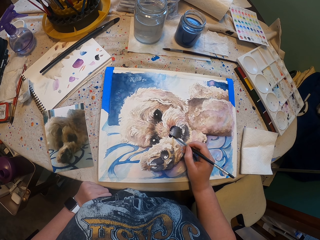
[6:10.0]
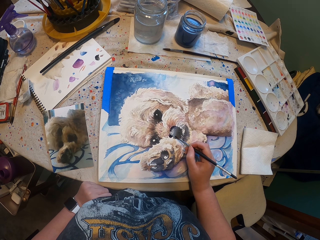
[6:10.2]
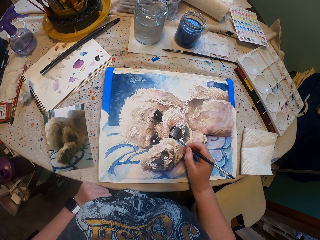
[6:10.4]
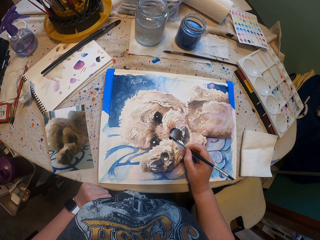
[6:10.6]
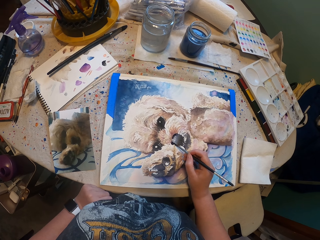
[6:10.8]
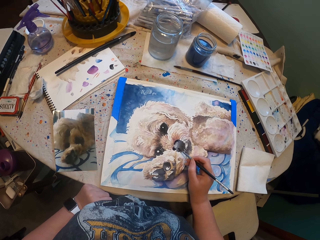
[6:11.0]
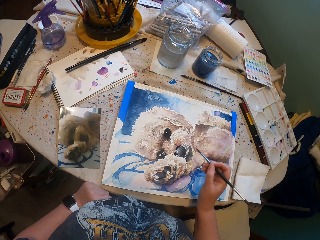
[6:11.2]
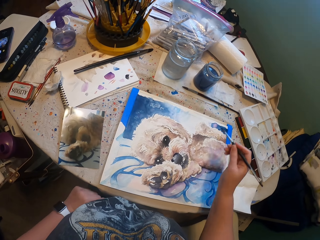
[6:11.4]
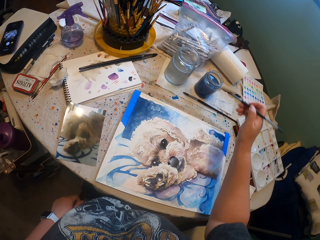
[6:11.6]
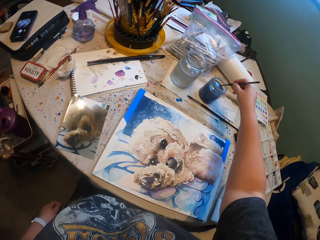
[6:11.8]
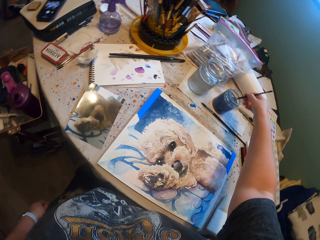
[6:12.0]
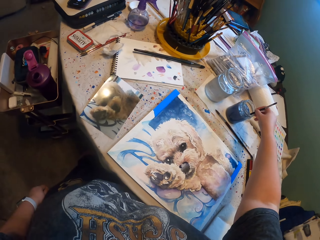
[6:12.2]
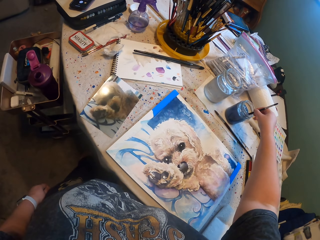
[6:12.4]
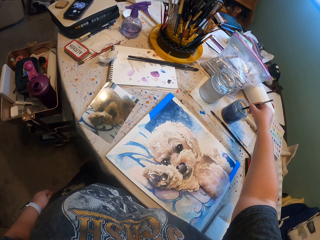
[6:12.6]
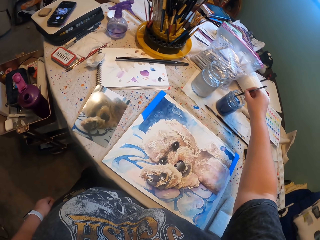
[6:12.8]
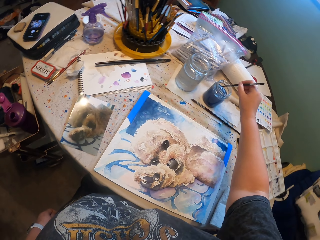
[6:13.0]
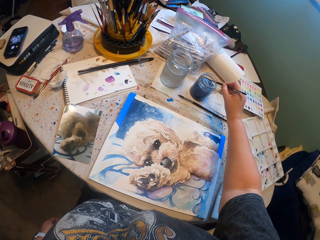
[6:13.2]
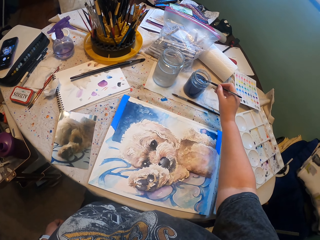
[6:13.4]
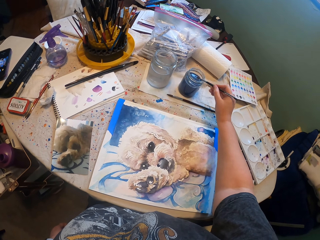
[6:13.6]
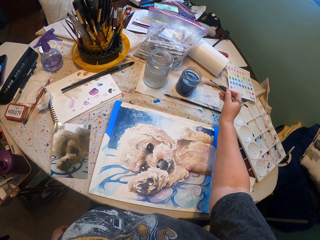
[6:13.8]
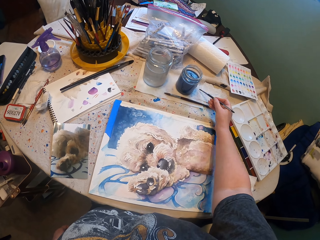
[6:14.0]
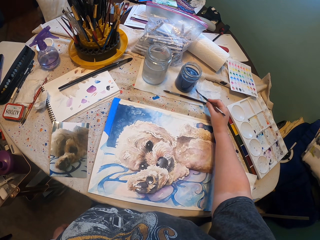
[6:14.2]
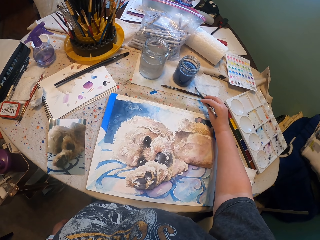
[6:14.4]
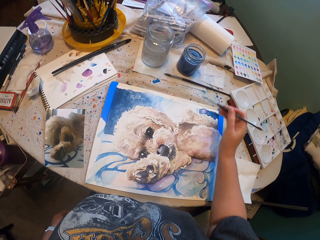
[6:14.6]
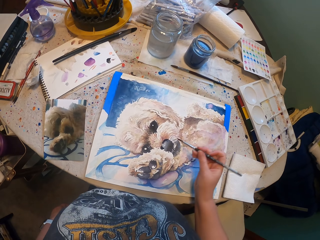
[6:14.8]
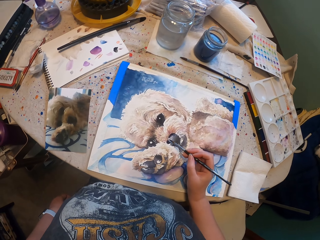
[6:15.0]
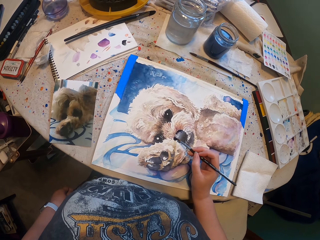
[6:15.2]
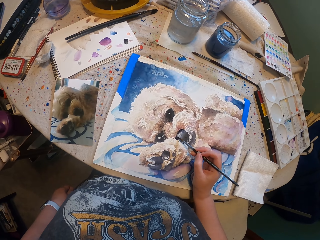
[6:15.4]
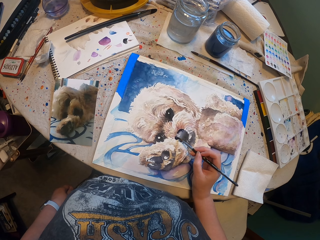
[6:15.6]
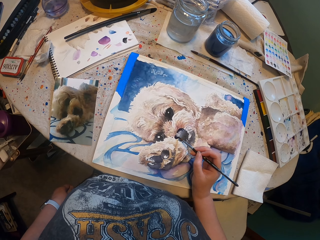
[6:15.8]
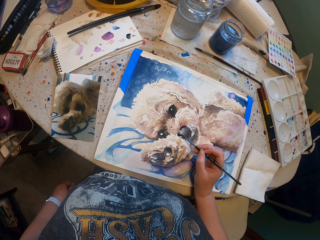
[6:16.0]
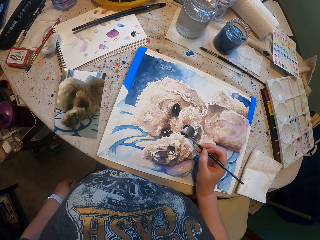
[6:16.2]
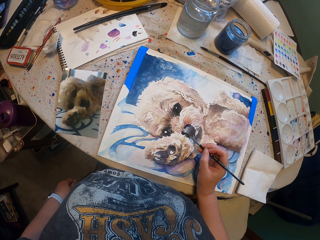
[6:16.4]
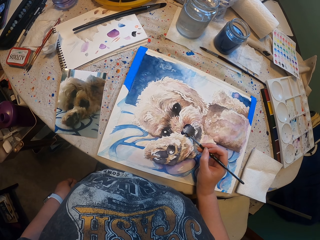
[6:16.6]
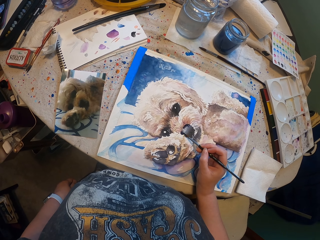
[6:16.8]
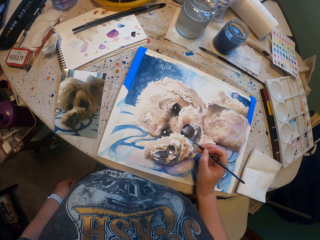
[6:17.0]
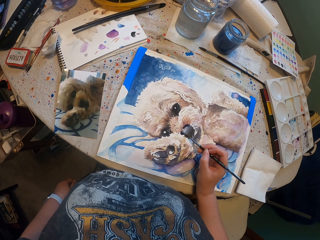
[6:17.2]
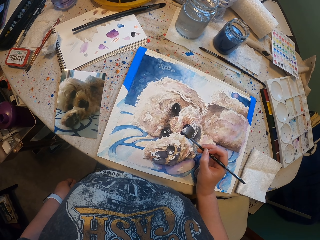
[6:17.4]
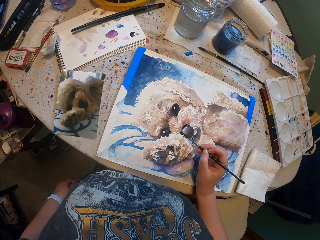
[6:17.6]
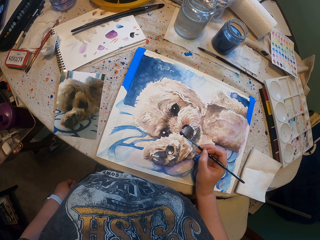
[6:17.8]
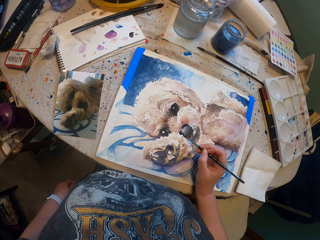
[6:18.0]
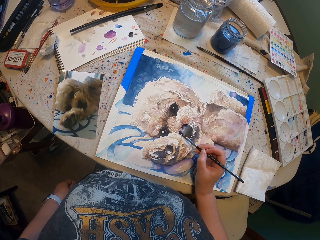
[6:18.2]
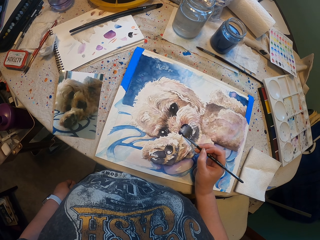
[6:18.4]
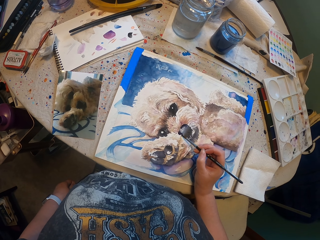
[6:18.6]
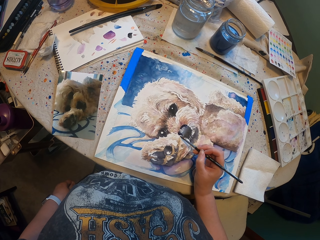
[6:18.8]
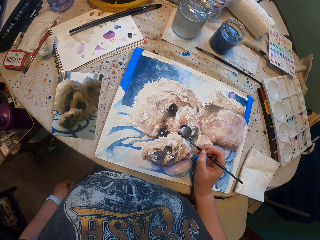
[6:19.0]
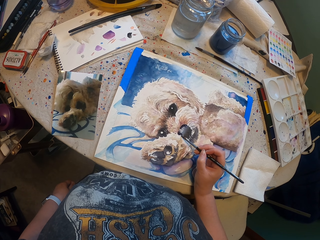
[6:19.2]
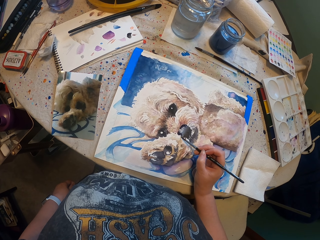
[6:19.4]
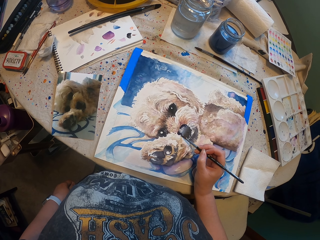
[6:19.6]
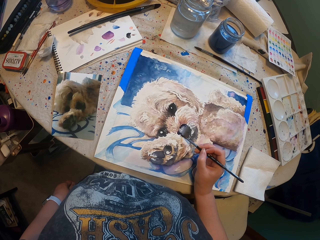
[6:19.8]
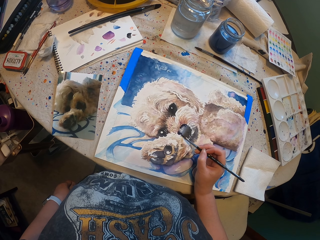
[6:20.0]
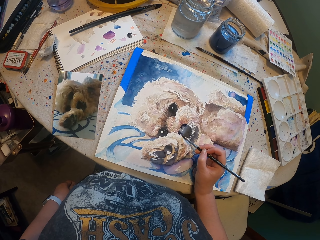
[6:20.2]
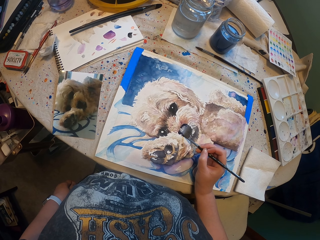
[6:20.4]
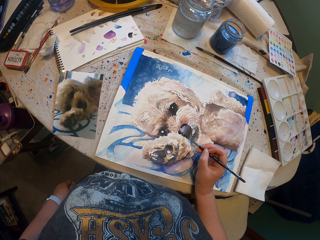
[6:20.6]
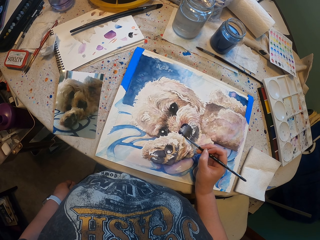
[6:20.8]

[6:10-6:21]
The camera wearer does something with a brush. They paint a drawing with the brush.

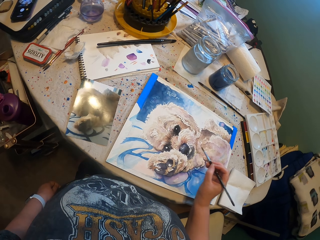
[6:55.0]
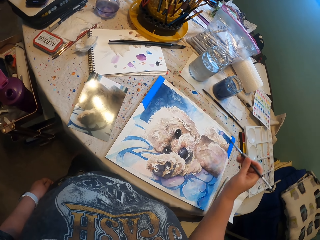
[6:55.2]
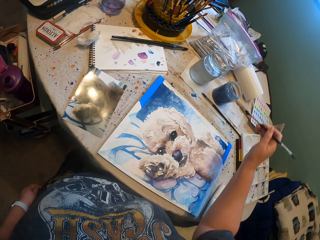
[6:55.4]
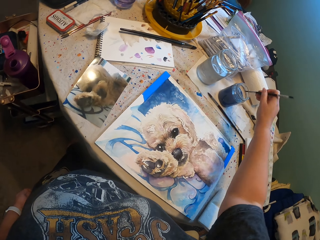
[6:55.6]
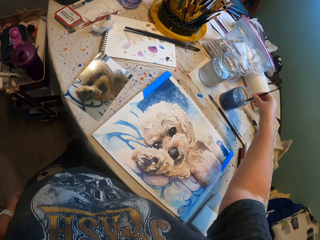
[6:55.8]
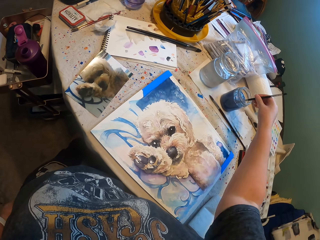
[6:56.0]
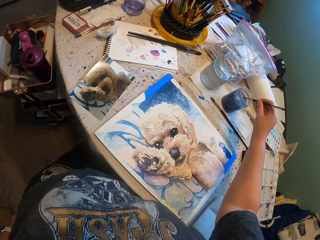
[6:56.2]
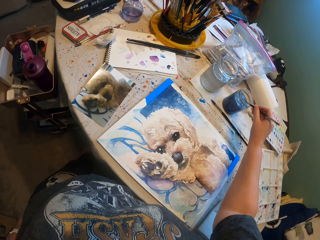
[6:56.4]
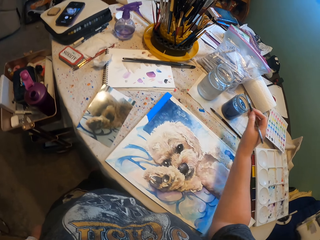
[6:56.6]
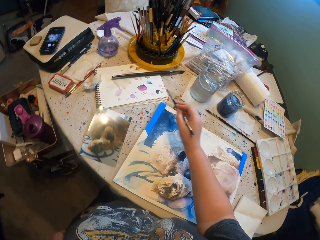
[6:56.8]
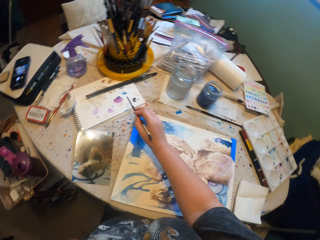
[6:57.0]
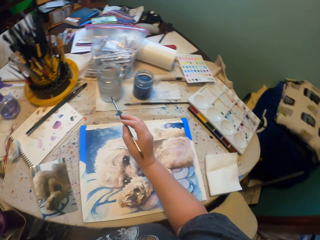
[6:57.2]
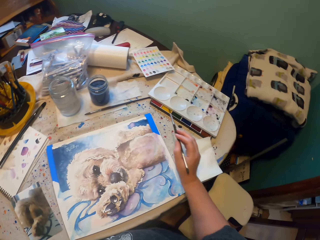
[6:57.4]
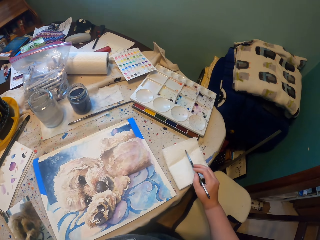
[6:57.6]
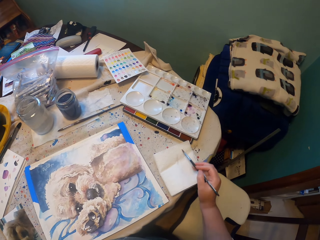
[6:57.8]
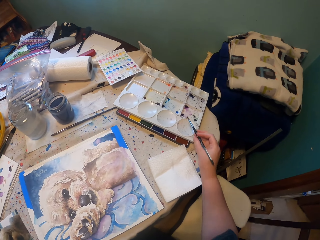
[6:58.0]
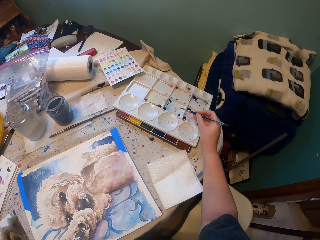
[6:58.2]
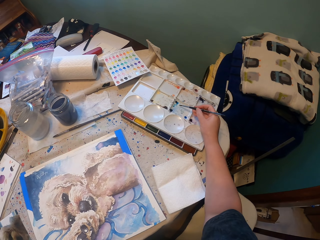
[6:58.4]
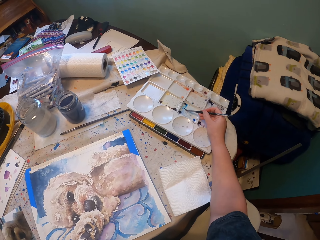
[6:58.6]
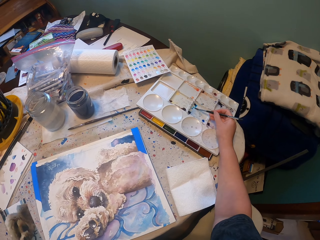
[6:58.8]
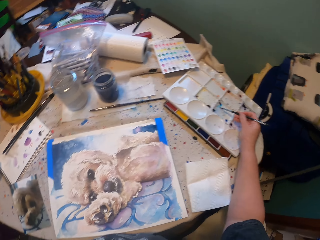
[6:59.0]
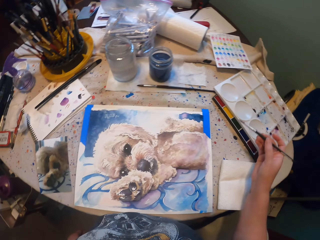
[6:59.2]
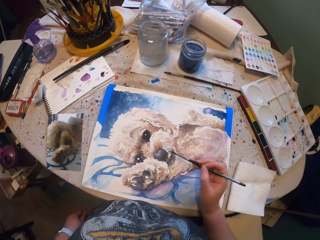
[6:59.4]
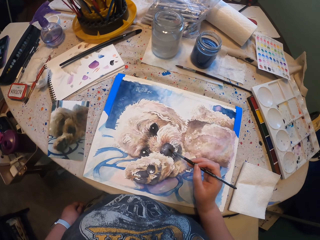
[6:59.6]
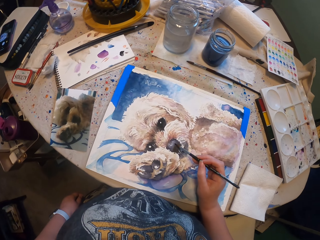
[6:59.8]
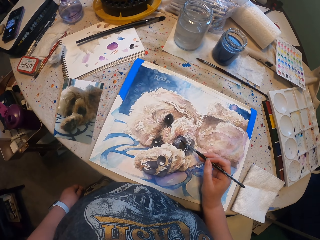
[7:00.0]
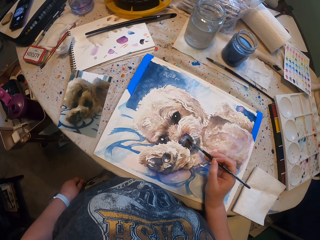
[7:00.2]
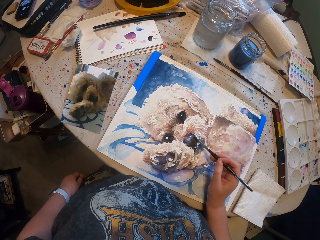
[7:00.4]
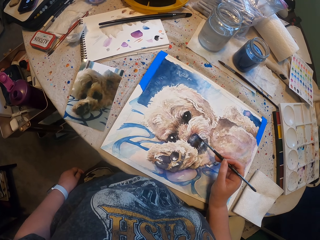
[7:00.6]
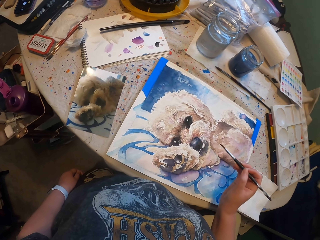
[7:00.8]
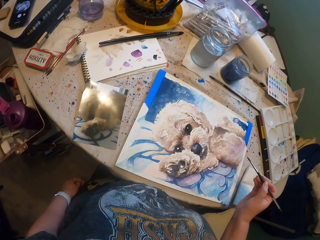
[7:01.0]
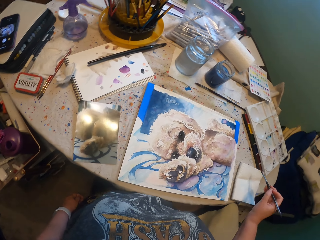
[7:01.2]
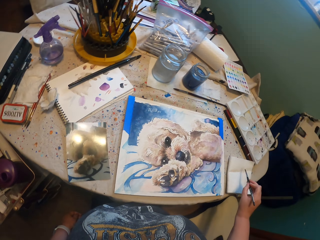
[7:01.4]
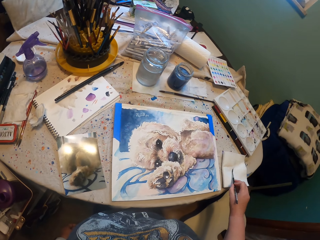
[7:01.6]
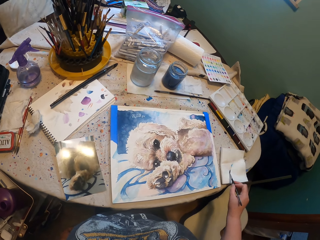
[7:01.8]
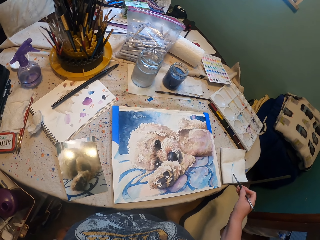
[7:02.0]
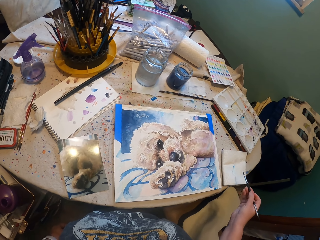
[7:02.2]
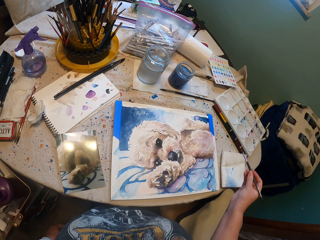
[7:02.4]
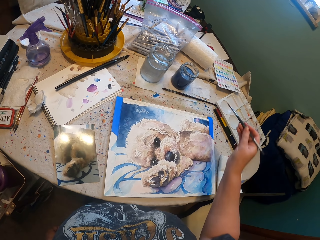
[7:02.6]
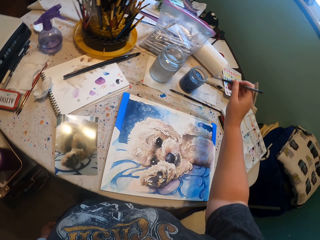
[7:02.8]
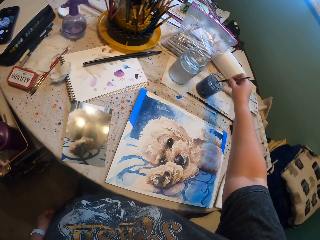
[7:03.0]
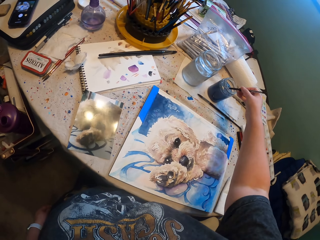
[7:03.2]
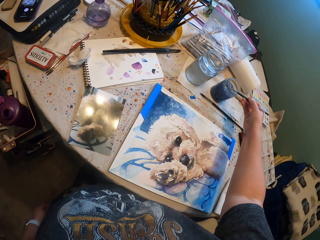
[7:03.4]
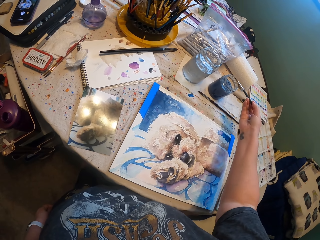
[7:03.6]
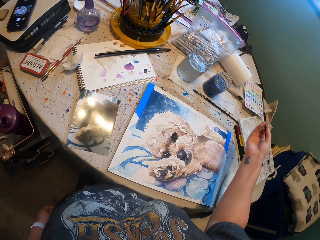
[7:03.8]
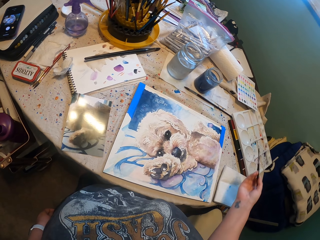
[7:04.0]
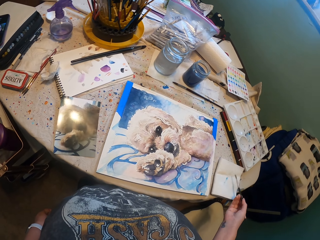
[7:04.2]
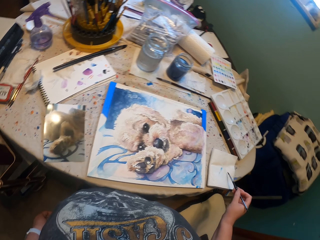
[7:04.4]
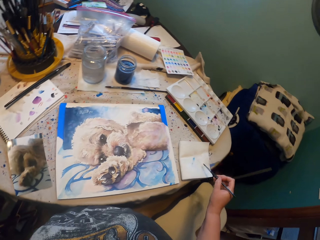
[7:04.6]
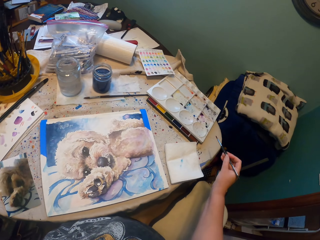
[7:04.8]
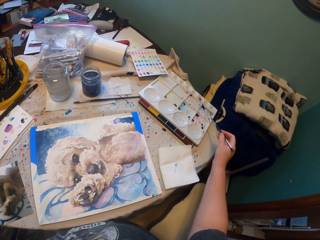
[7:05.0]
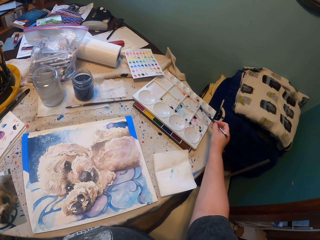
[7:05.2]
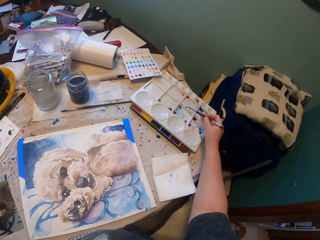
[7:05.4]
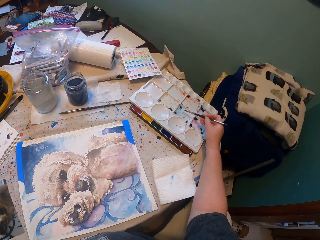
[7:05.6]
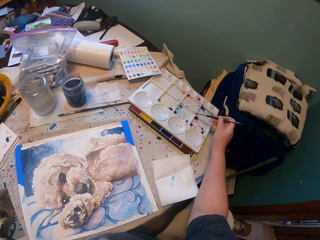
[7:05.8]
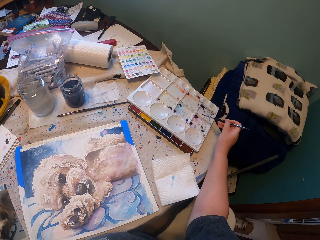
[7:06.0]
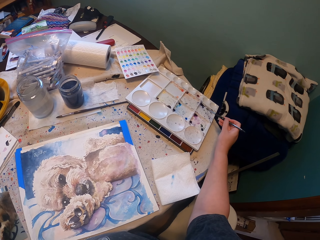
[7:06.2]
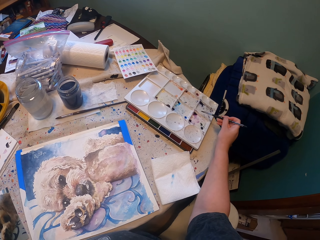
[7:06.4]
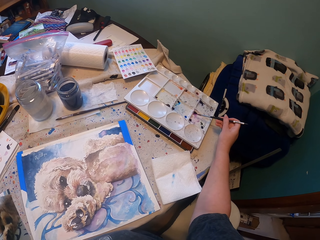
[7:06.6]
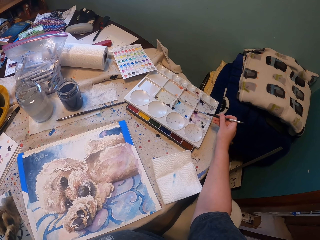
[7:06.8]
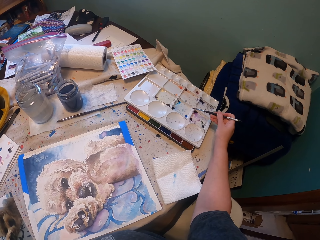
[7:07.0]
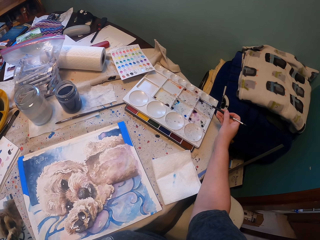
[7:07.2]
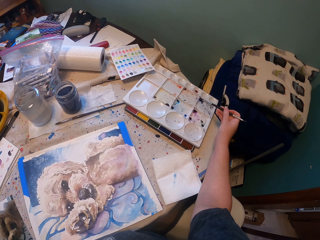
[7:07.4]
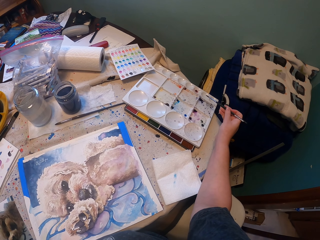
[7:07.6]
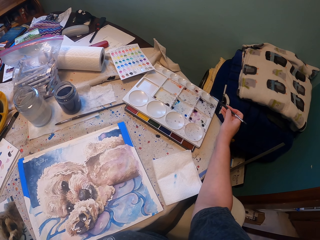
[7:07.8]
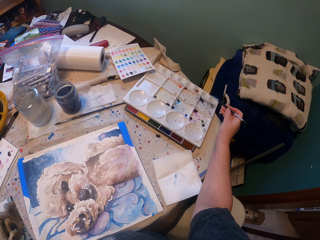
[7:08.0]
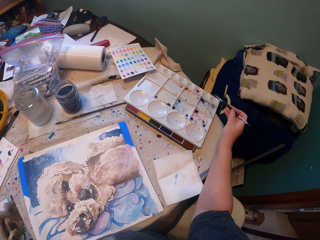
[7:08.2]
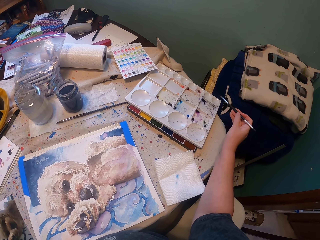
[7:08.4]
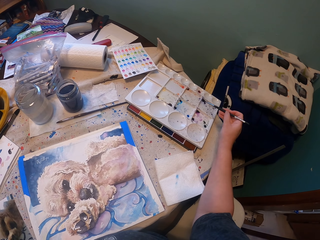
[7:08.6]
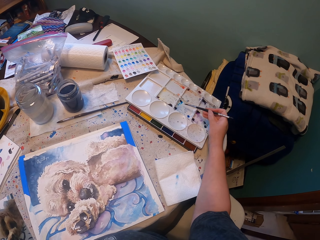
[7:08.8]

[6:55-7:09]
The camera wearer does something with a brush. They dip the brush in something. They paint a drawing with the brush. They wipe paint from the brush on the paper. They dip the brush in something. They wipe paint in the brush on the paper. They dip the brush in something. They touch a tin of colors.
